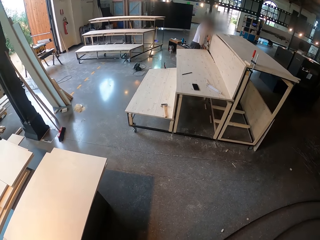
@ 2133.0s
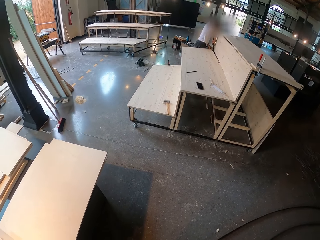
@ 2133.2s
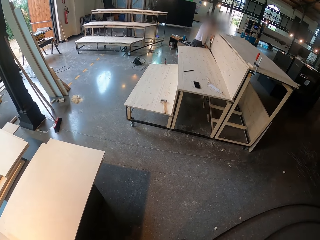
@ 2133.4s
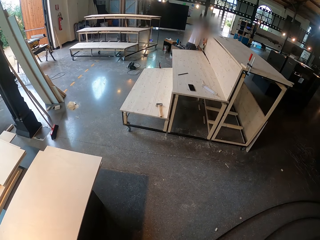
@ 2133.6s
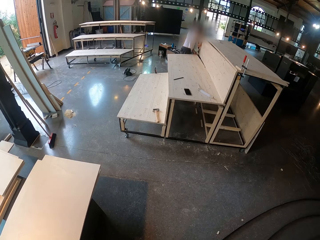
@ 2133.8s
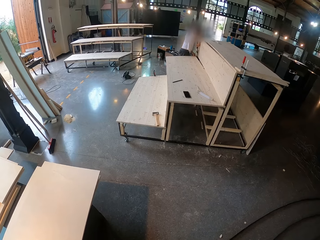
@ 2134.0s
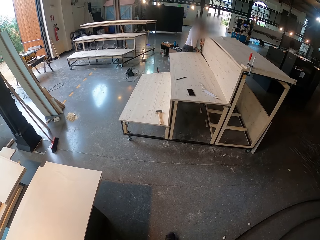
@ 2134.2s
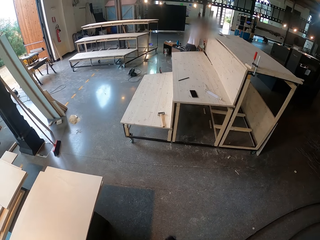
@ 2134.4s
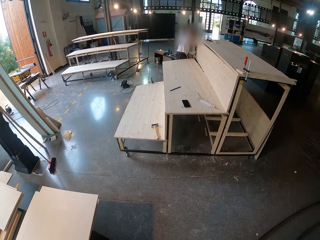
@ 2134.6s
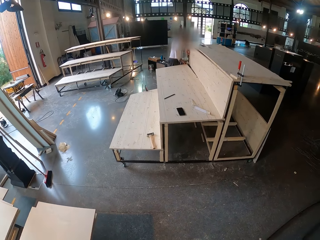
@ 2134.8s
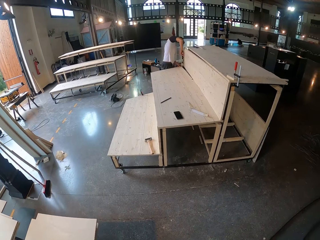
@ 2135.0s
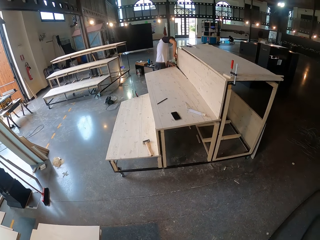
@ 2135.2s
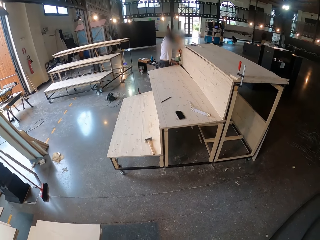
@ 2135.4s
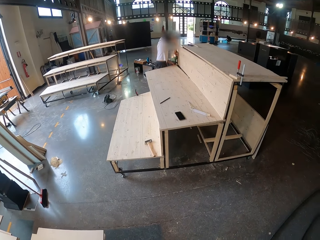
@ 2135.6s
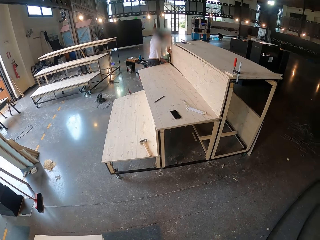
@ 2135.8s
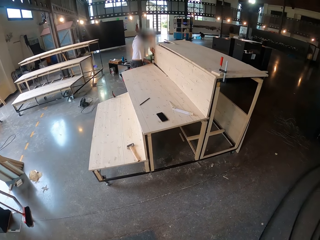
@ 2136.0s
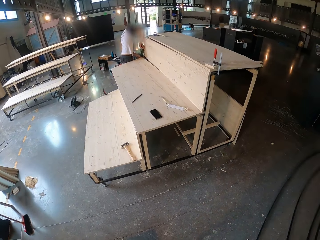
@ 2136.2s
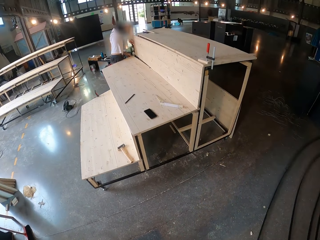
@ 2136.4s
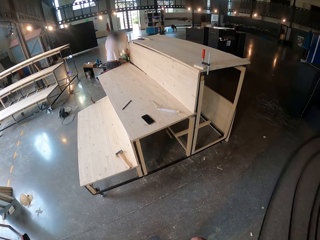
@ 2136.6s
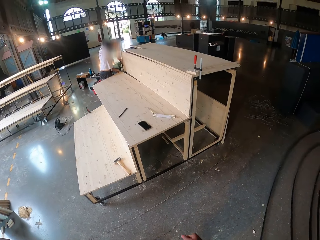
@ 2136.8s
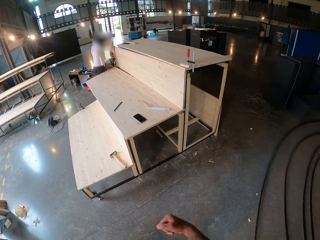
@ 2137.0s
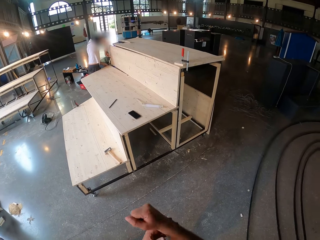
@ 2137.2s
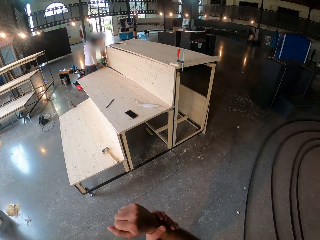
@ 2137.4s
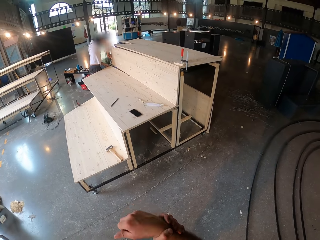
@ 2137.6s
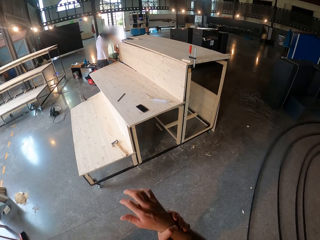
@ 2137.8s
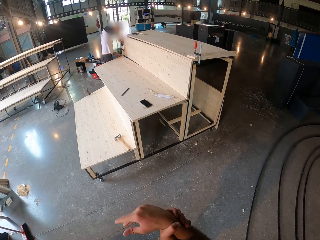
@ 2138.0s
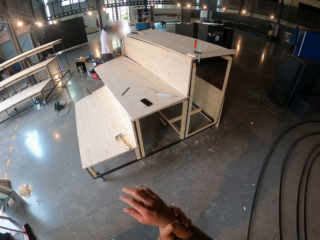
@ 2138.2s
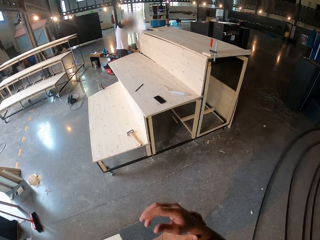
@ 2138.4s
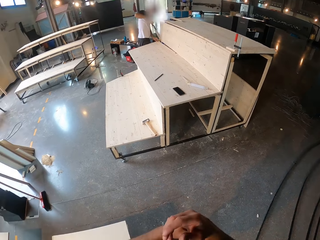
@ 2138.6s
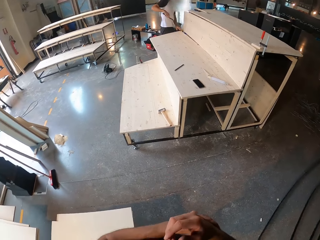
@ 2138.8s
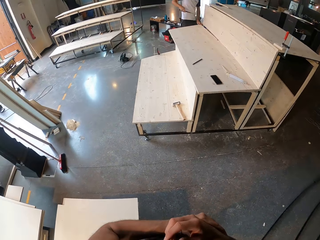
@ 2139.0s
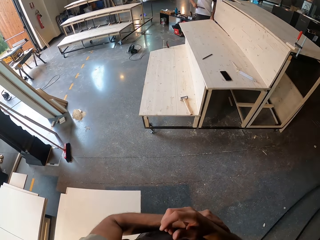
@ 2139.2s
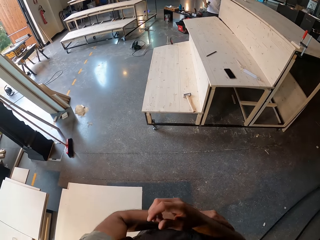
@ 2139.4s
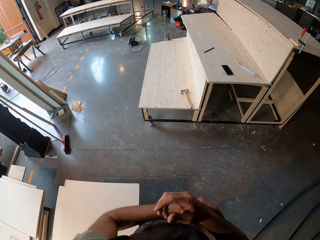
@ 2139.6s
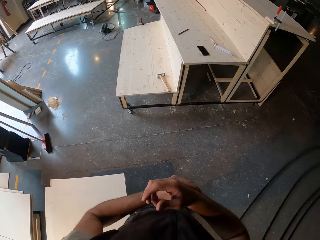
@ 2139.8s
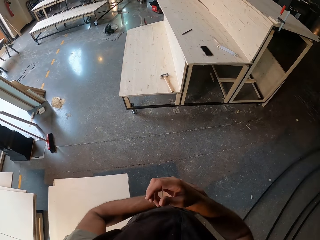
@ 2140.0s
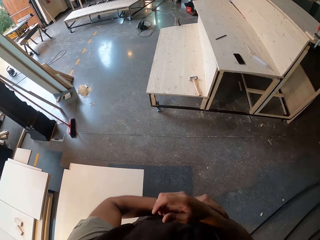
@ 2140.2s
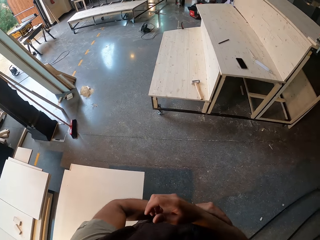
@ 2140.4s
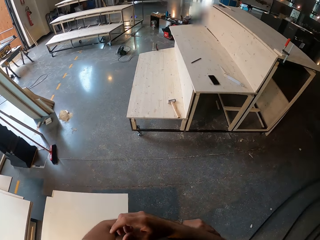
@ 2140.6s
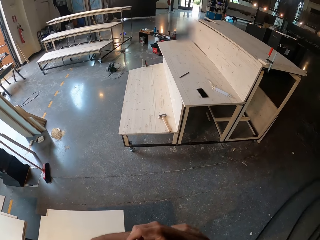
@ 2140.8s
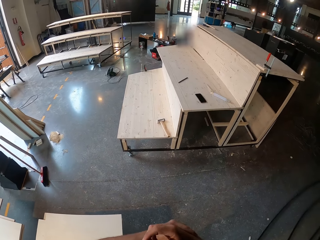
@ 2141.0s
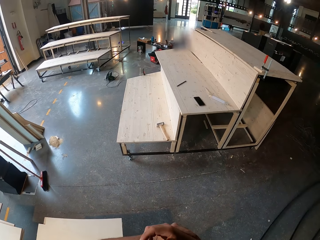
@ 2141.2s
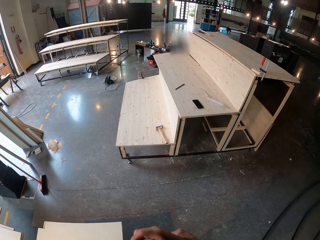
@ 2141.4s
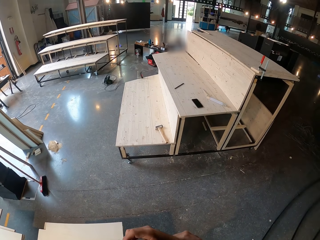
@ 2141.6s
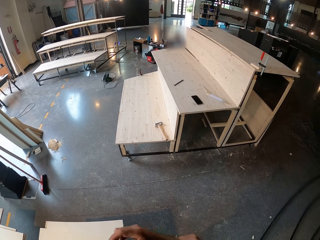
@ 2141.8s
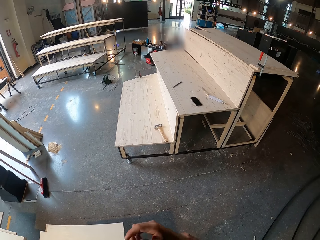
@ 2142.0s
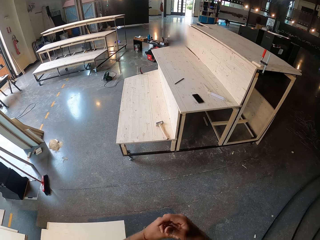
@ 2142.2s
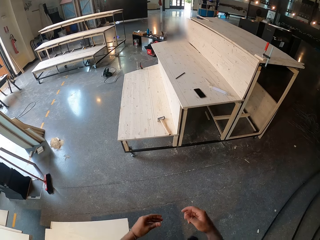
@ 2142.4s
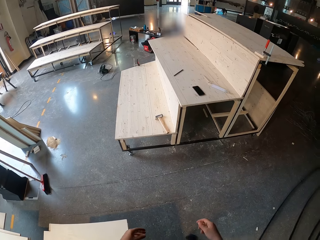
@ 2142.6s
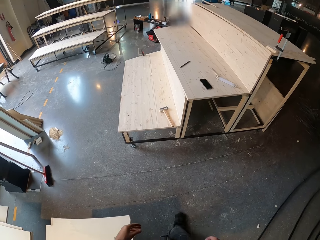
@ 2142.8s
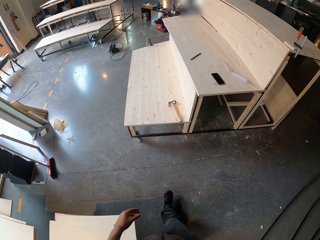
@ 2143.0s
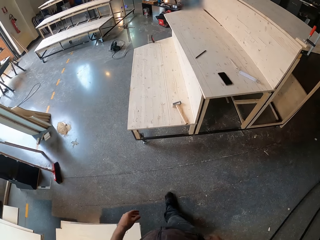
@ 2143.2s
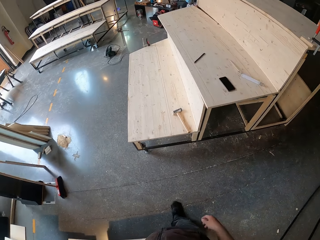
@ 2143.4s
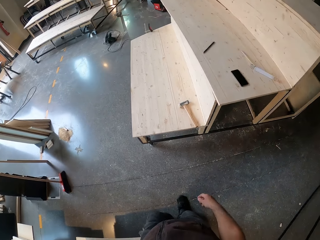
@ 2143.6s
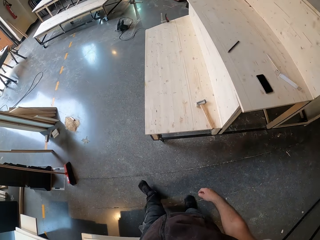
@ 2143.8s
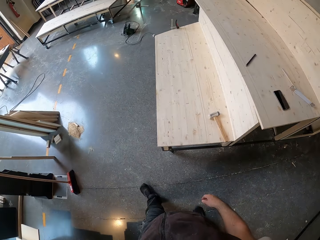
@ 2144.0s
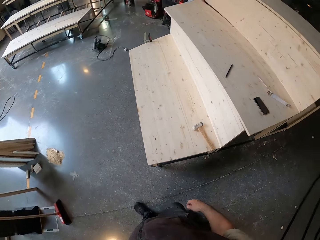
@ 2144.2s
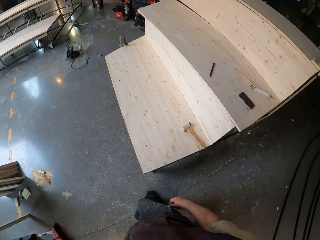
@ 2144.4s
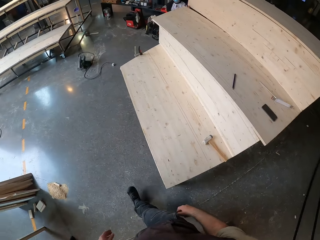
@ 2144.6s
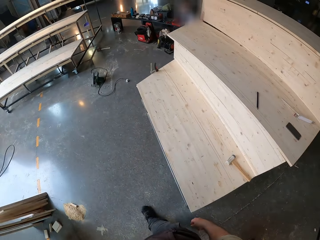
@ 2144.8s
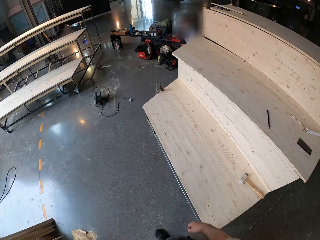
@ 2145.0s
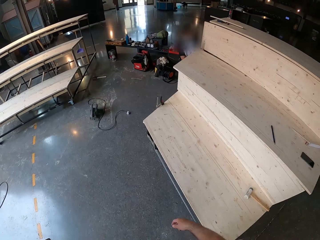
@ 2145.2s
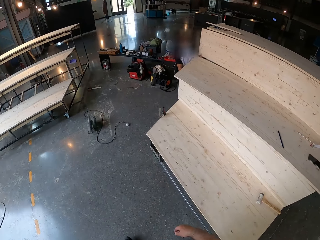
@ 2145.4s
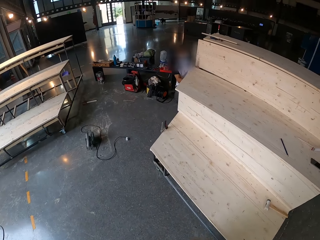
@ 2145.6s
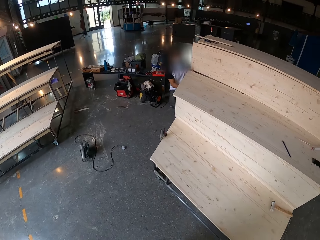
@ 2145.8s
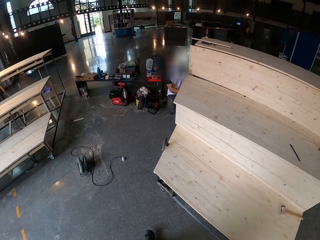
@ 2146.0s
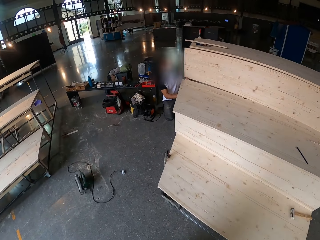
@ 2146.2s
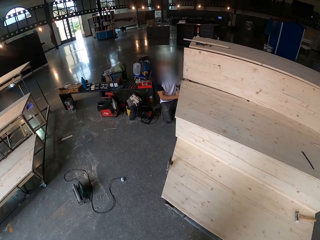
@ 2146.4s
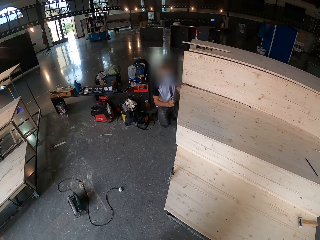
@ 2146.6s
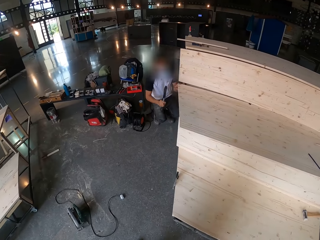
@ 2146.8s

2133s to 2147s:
The camera wearer looks around. He rubs his left arm with his right hand. He moves to the stage.

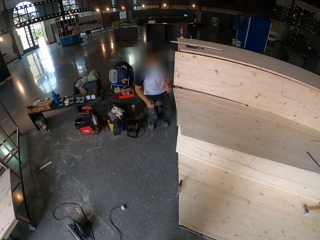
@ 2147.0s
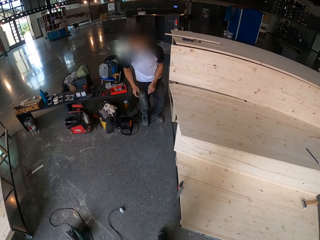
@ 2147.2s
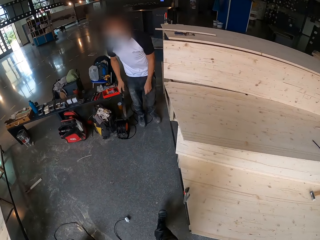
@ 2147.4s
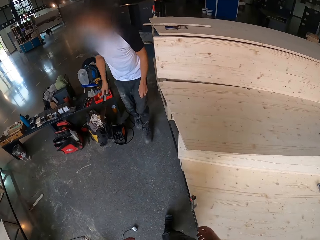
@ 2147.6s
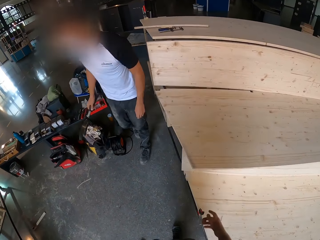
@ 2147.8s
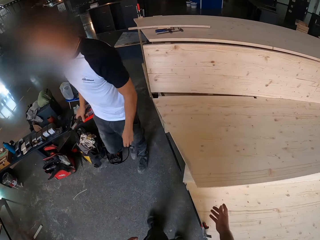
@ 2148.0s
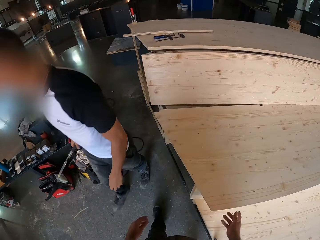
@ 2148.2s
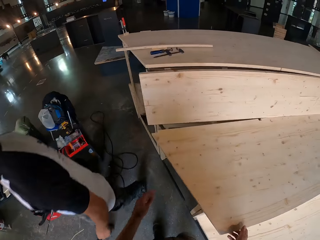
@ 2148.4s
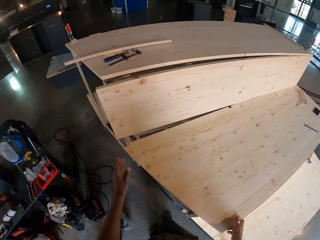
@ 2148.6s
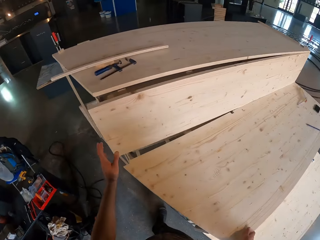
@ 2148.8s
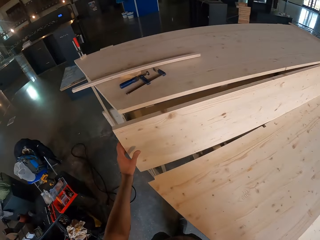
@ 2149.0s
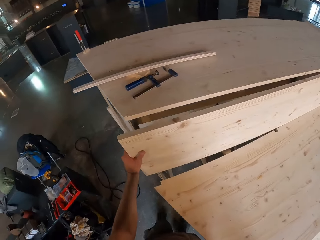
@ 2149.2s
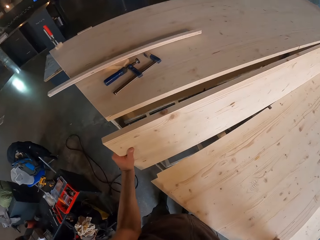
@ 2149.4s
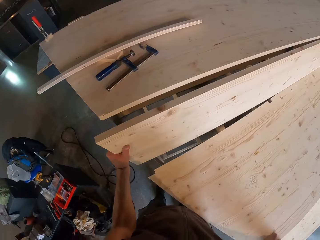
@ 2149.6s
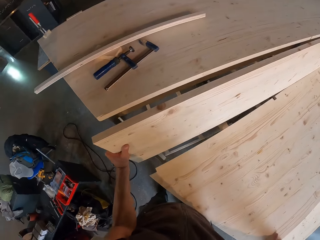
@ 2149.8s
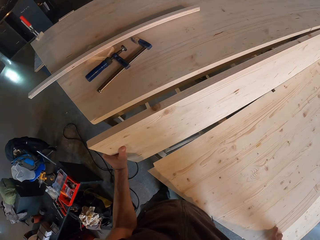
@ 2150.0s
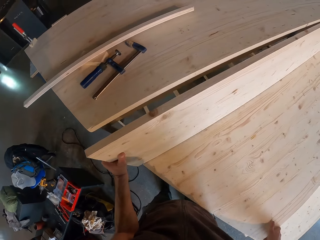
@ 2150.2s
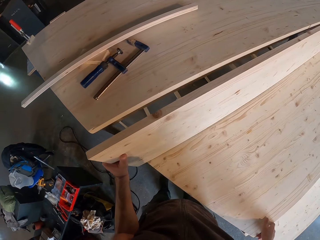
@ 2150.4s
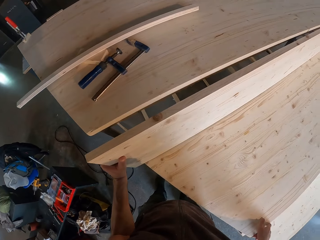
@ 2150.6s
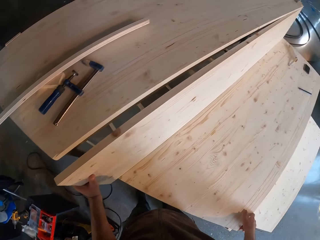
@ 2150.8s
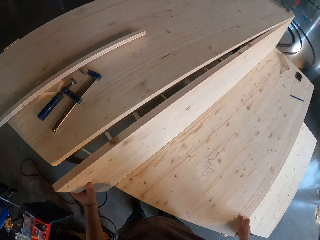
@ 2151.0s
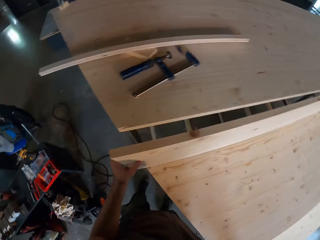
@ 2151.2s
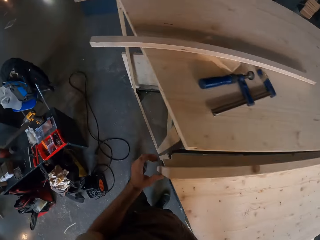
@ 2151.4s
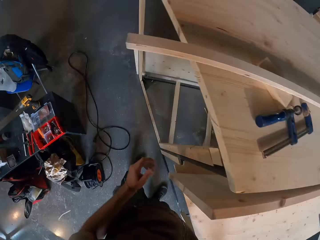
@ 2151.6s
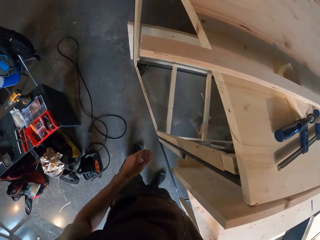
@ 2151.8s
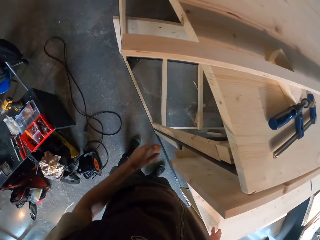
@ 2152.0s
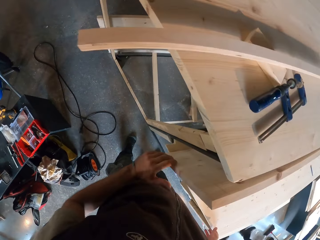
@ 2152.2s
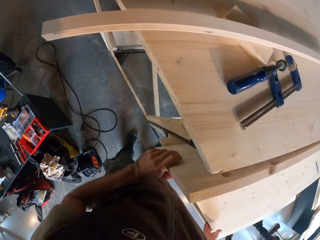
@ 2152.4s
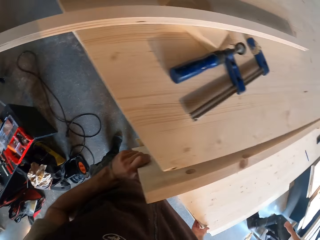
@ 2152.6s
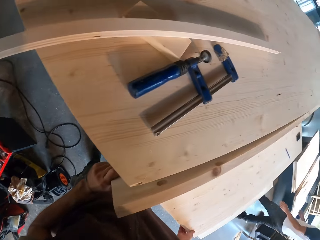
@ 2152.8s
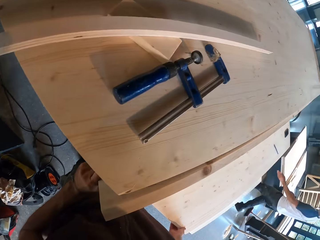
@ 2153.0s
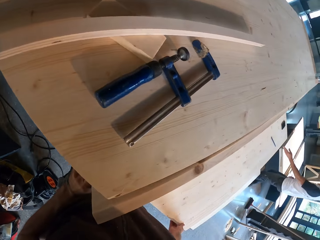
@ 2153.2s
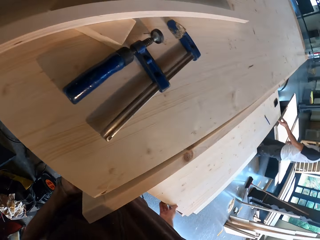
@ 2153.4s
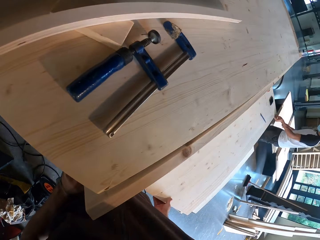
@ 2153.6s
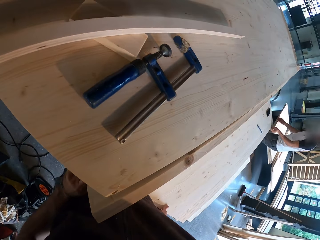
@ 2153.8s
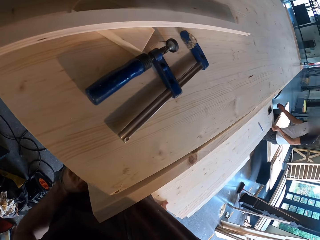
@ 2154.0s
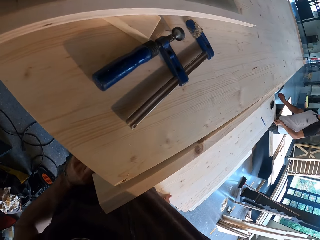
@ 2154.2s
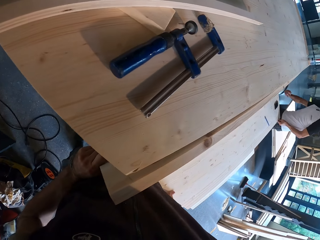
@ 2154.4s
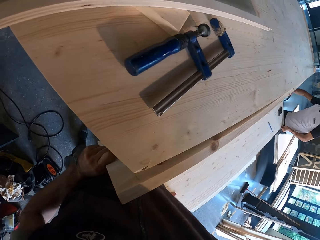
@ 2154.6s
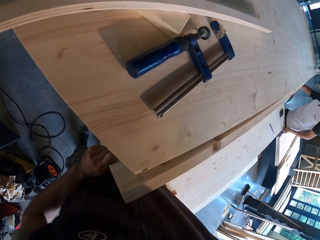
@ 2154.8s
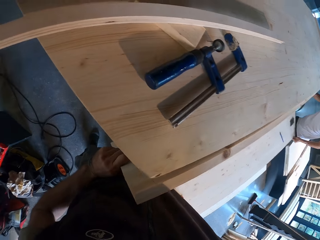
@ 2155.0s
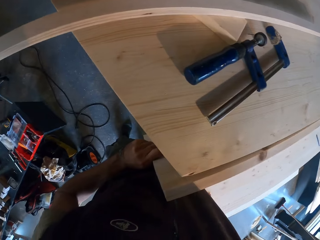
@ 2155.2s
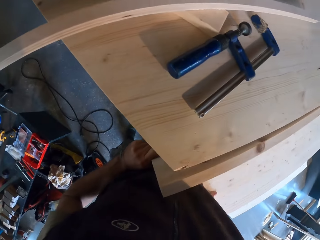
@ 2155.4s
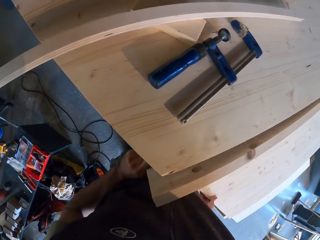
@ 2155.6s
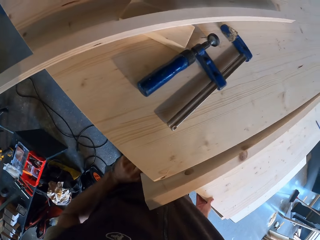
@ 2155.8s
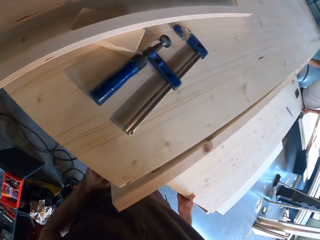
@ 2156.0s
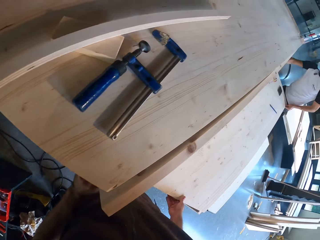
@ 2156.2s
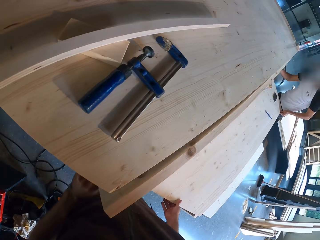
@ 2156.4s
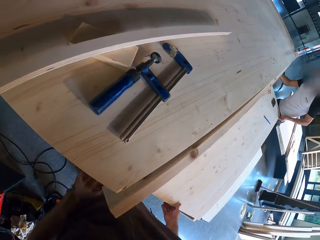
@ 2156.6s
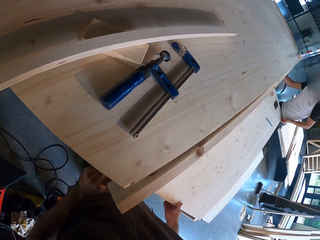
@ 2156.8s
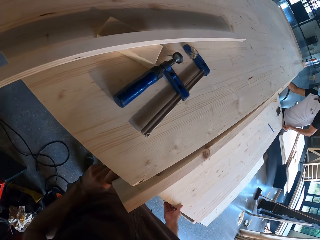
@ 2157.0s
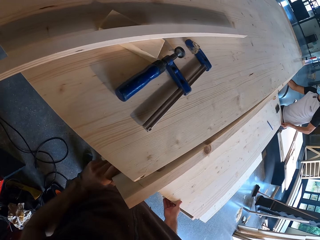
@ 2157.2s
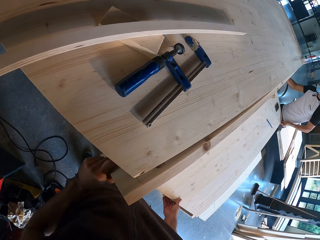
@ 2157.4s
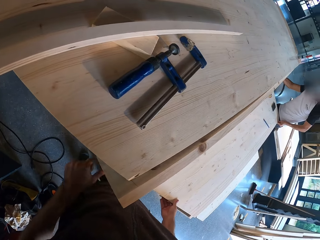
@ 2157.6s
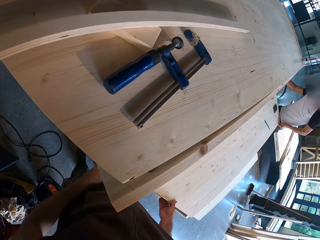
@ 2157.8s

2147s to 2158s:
The camera wearer holds the planks on the stage with both hands. The man moves to the stage. The camera wearer fixes the detached structure part.
